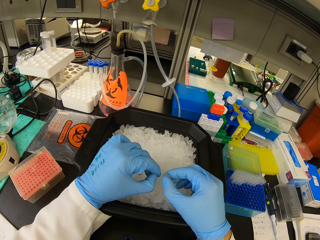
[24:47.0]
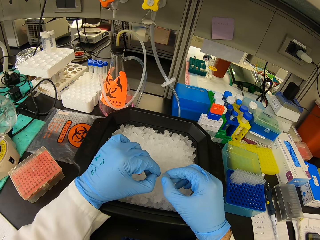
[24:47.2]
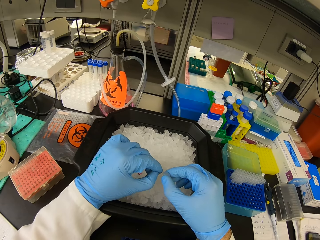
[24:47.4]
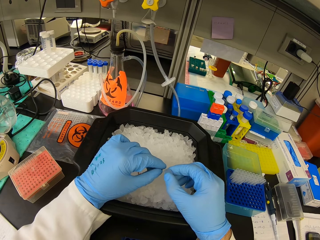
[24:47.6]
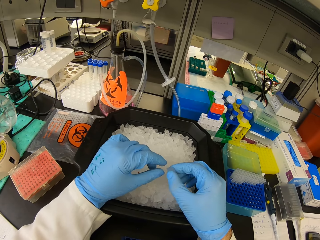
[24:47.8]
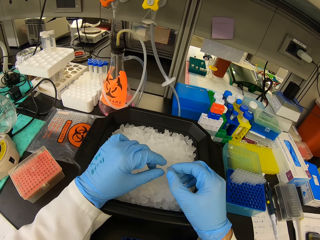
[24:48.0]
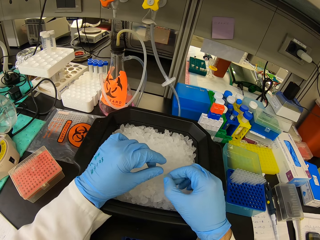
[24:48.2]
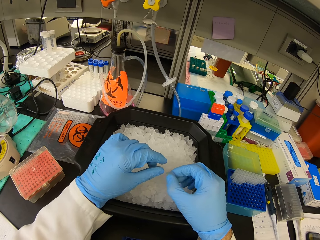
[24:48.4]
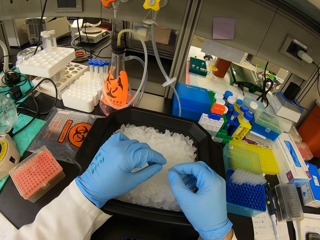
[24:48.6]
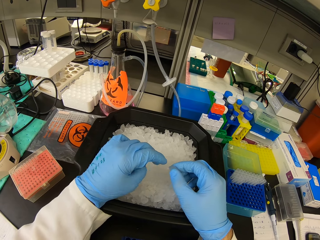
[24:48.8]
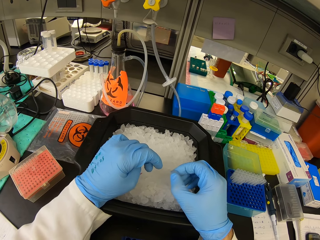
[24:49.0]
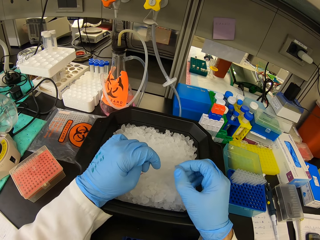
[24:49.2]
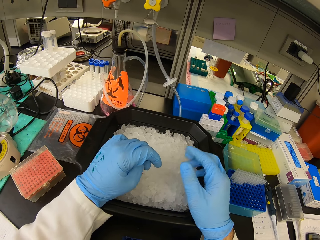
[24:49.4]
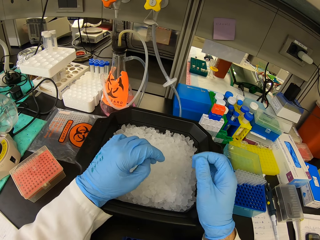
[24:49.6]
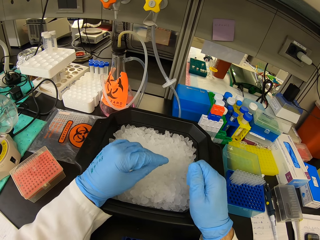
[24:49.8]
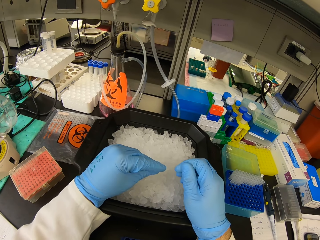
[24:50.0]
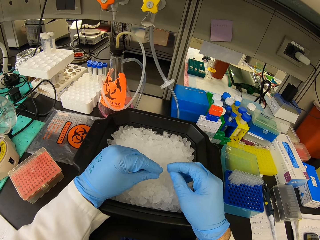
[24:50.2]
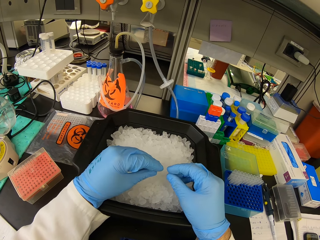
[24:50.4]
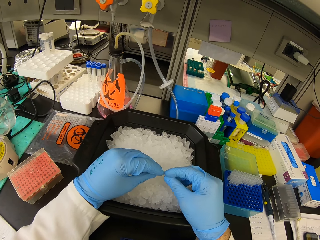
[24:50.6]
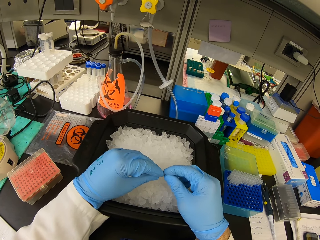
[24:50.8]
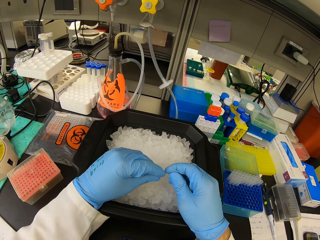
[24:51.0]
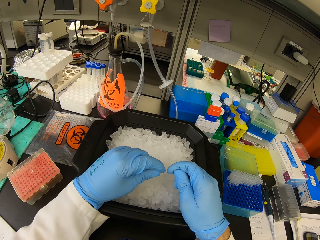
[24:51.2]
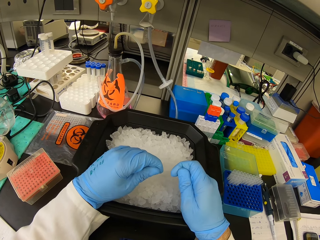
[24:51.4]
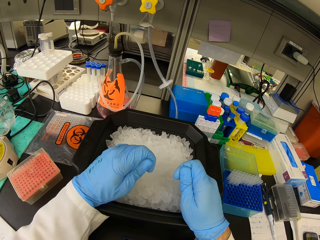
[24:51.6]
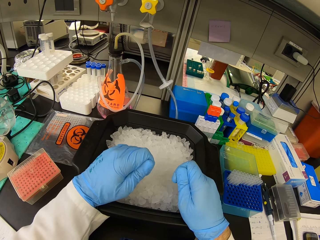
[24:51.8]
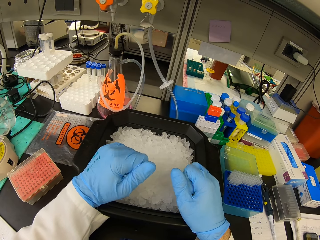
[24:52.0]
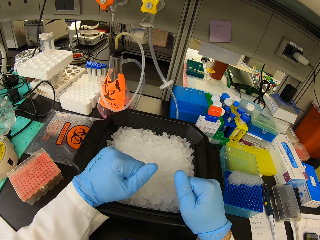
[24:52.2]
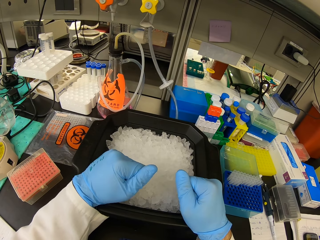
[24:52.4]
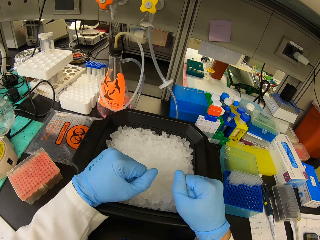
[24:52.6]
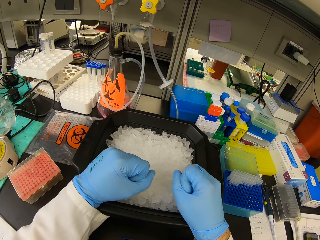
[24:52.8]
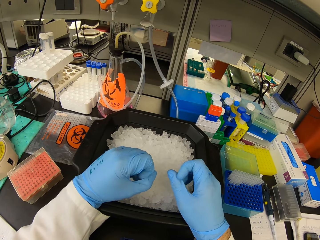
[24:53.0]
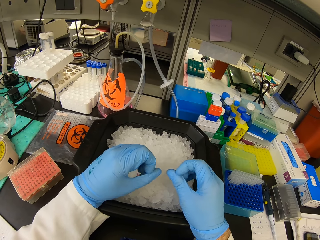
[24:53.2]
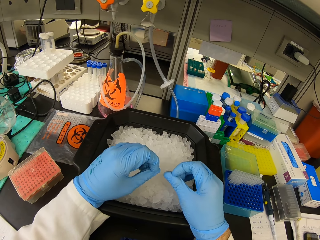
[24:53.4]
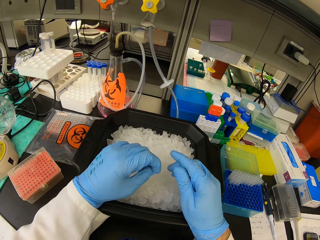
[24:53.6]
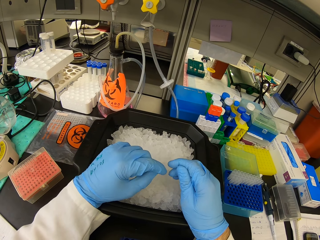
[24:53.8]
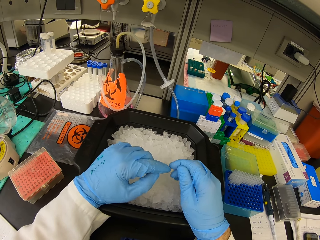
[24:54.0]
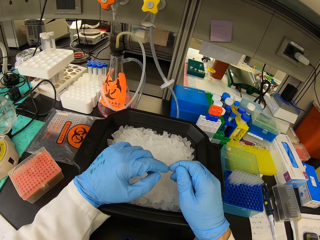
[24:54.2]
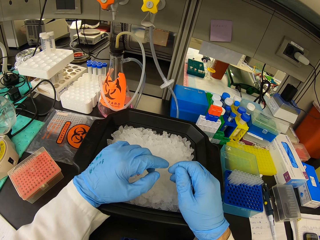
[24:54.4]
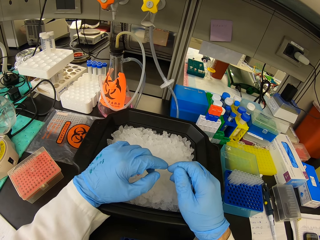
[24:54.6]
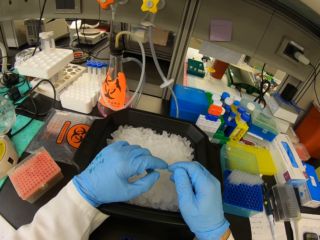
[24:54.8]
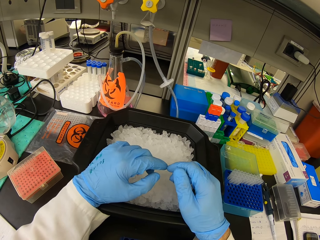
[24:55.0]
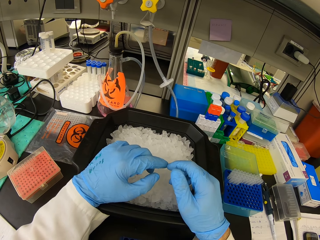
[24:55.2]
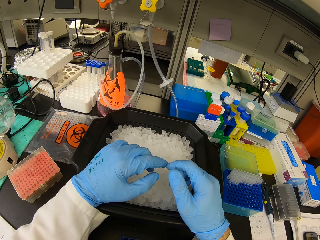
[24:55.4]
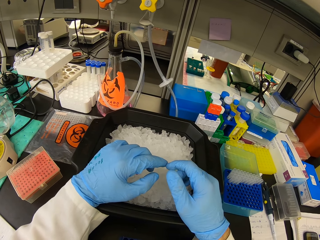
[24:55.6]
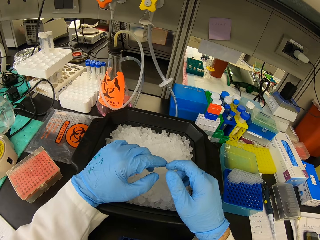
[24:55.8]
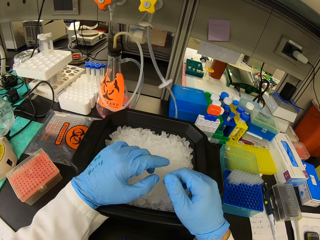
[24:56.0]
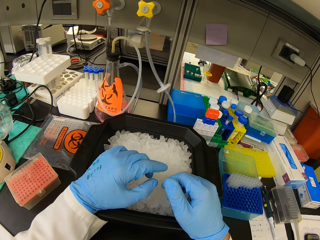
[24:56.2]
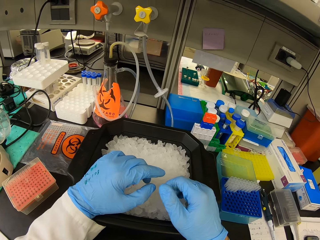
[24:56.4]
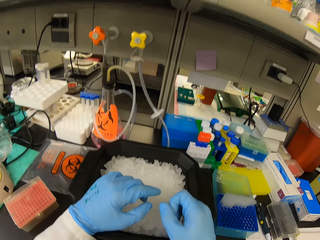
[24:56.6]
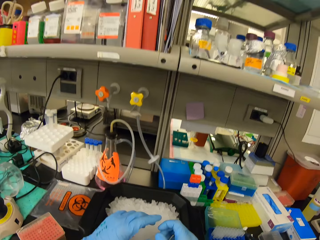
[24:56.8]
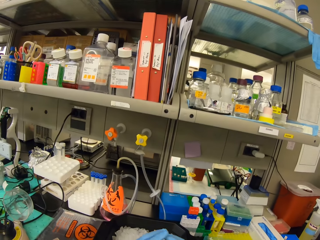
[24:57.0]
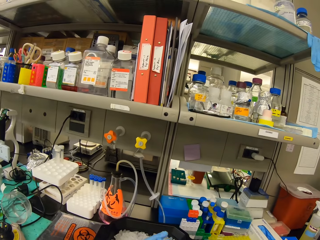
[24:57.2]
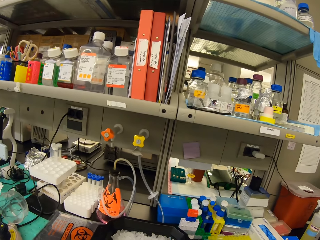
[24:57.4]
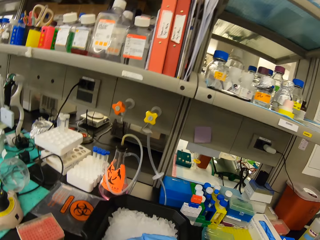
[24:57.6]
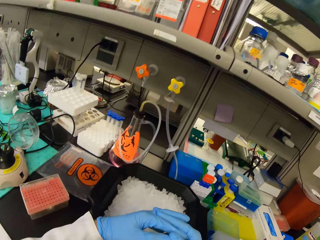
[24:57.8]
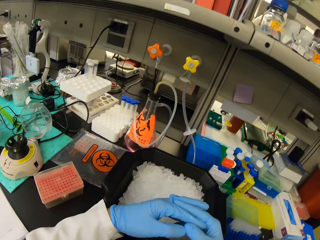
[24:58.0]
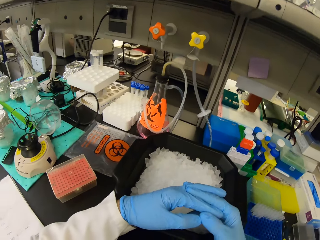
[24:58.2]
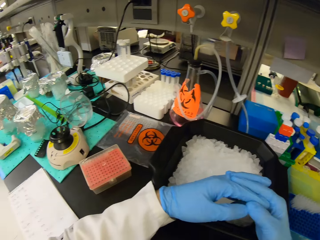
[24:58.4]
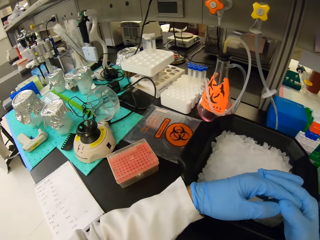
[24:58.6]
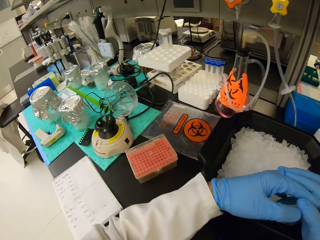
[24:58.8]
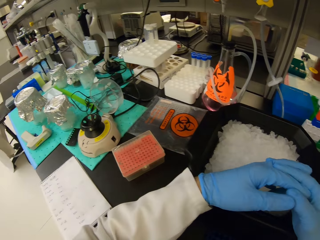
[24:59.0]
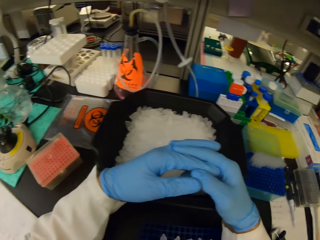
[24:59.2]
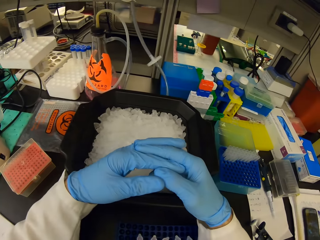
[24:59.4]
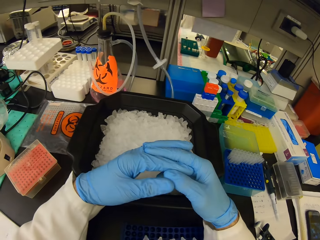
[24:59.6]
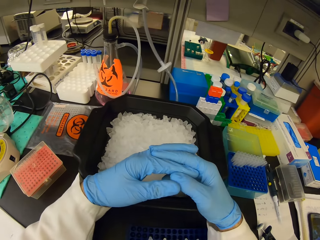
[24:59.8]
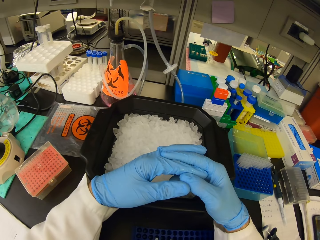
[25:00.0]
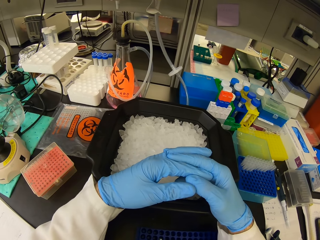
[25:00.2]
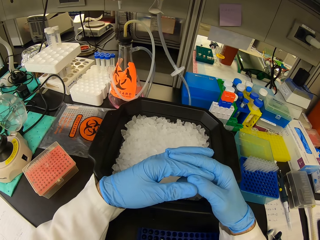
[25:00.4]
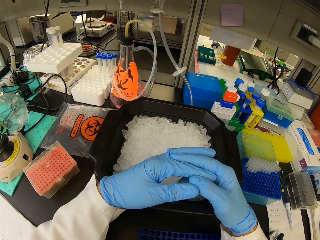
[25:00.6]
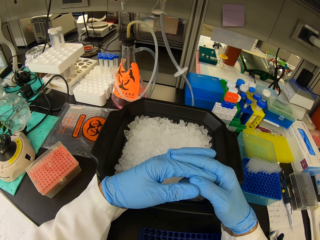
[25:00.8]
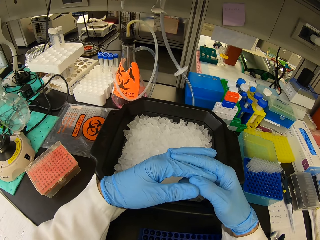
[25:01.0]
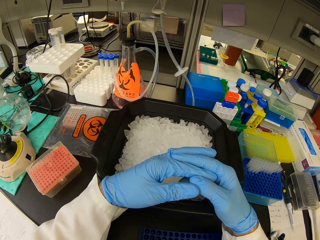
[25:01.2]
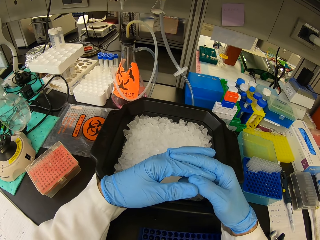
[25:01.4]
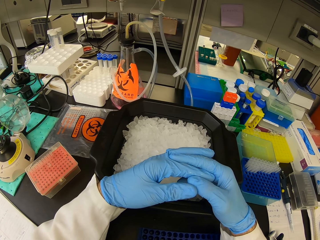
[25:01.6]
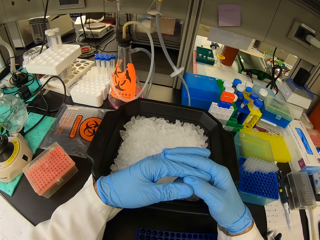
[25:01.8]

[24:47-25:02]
The camera wearer looks around the laboratory.

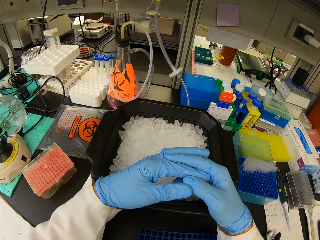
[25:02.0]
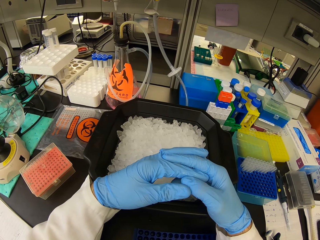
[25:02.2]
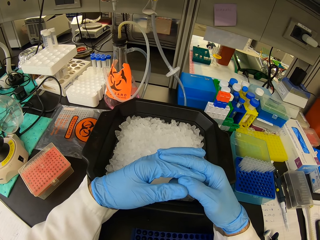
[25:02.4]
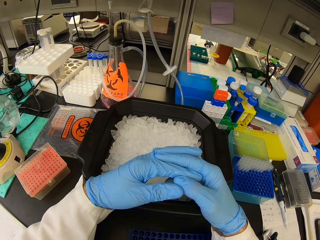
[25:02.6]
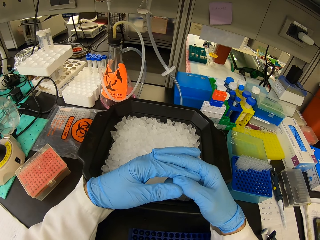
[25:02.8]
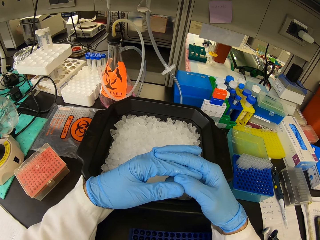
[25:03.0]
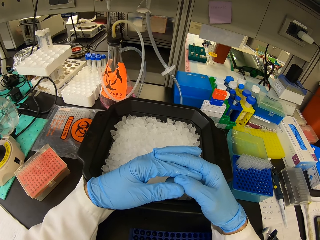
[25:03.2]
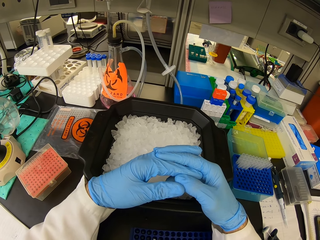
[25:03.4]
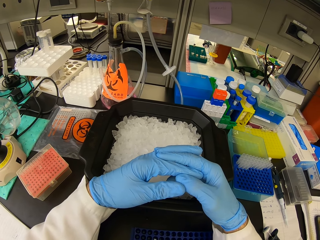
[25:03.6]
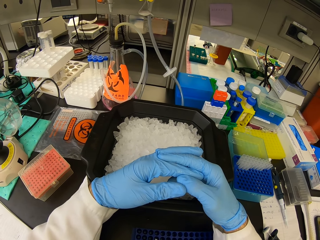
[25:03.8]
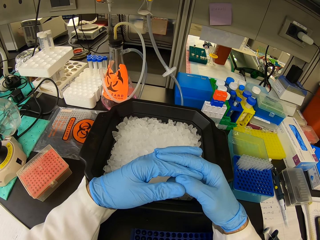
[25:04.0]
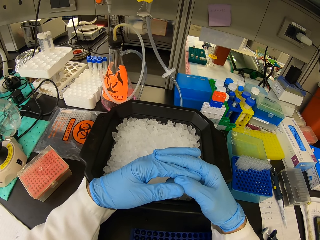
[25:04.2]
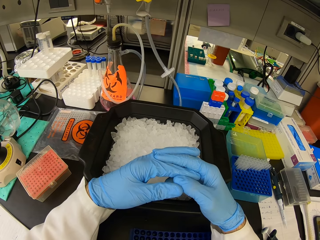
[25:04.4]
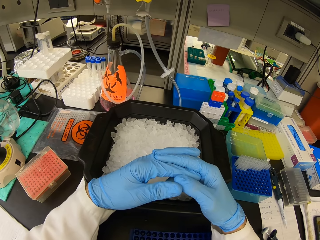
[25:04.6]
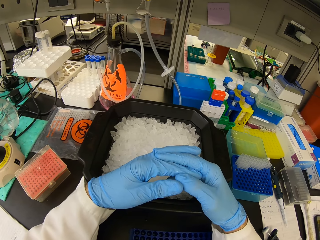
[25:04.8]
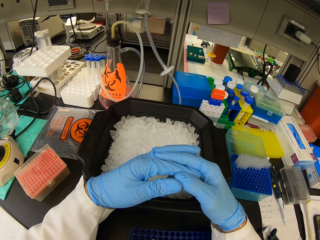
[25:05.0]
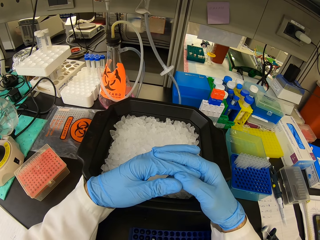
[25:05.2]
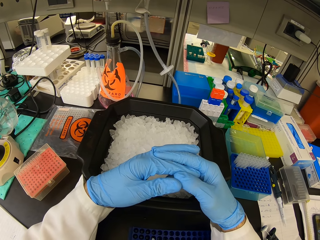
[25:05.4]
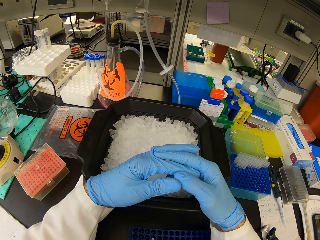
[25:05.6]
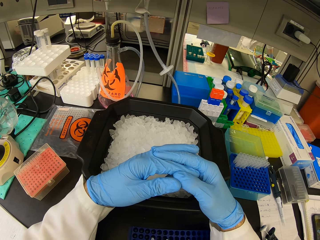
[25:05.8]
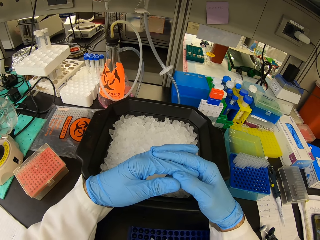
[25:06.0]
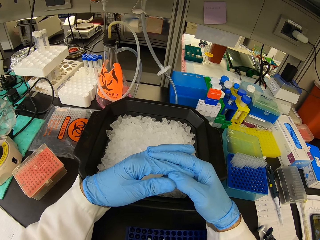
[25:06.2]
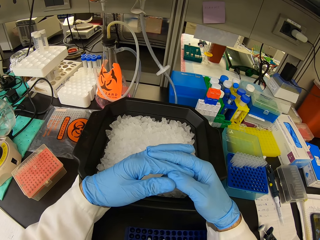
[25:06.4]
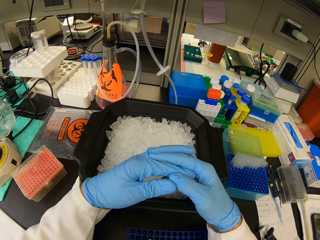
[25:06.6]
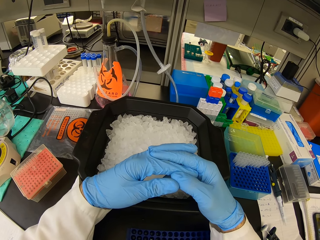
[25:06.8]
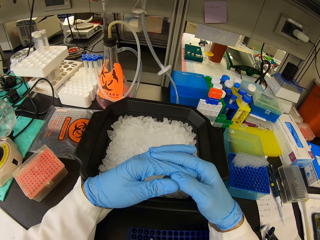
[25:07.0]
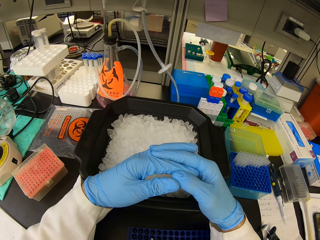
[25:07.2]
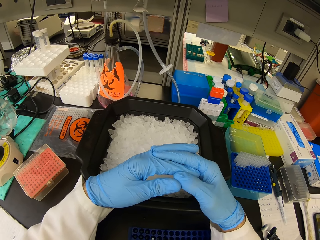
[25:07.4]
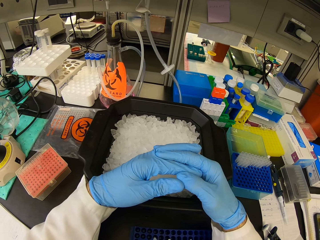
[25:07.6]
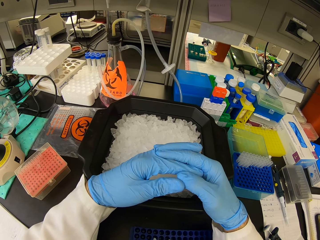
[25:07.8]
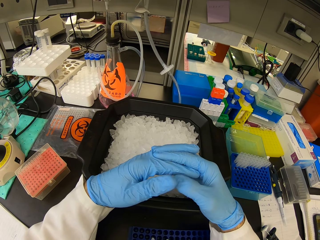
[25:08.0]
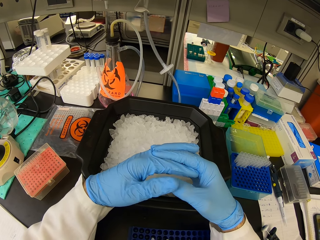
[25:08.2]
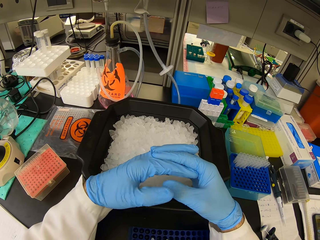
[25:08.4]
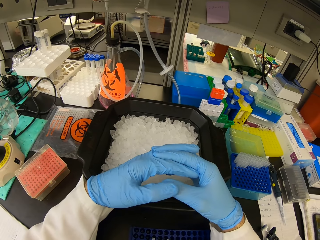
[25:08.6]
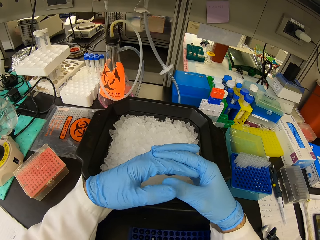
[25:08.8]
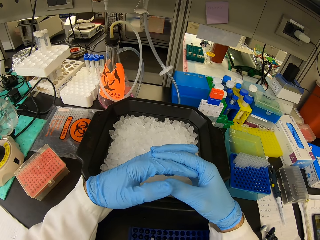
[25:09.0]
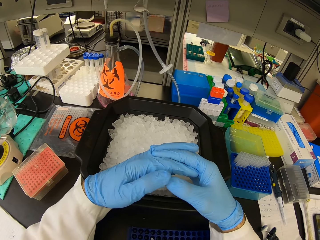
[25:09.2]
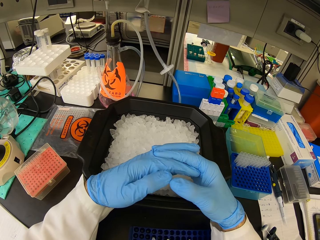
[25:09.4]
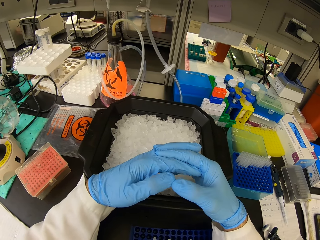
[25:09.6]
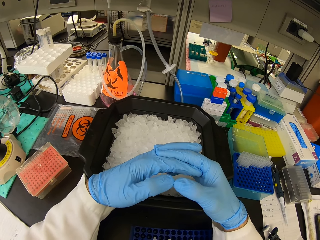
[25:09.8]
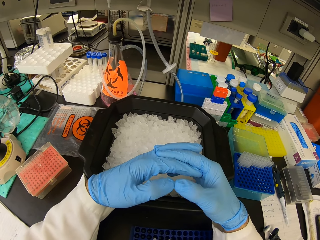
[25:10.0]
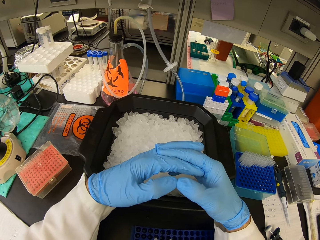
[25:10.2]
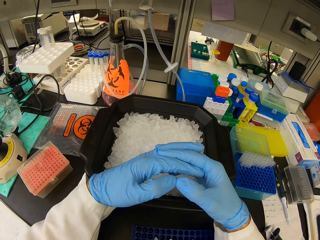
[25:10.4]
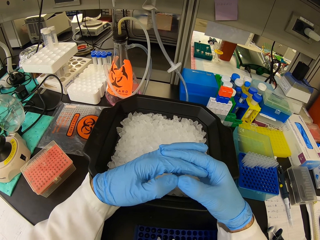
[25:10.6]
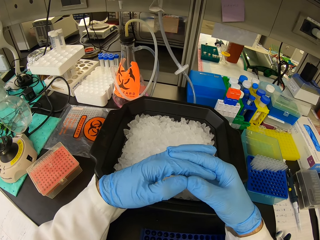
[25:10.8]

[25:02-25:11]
The camera wearer taps thumbs. They shake hands.
